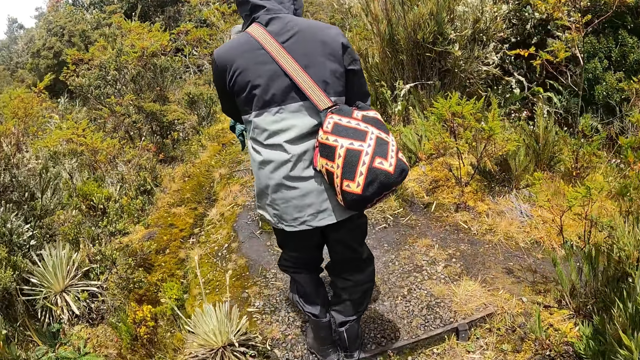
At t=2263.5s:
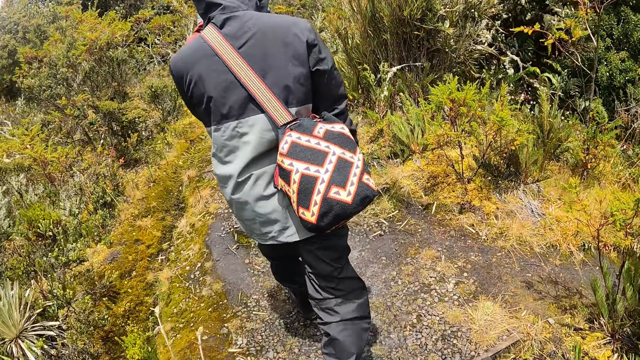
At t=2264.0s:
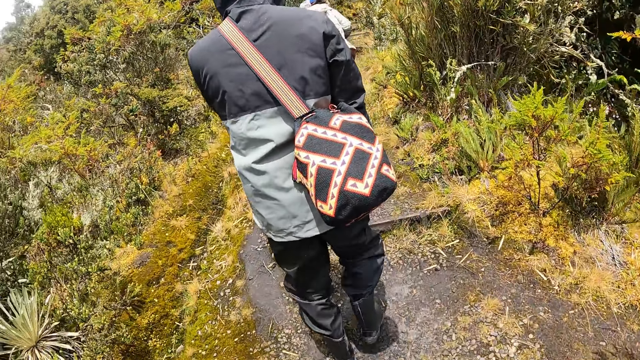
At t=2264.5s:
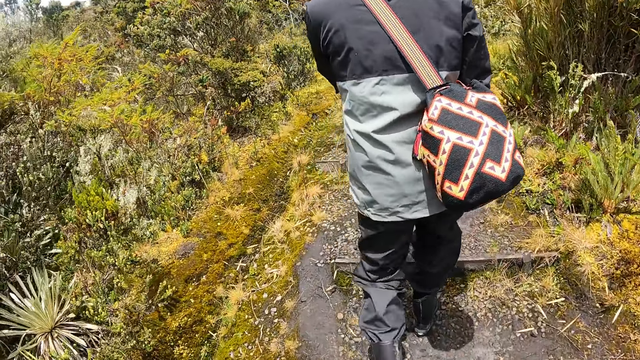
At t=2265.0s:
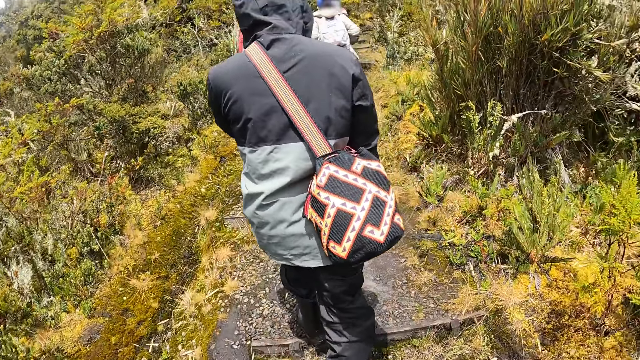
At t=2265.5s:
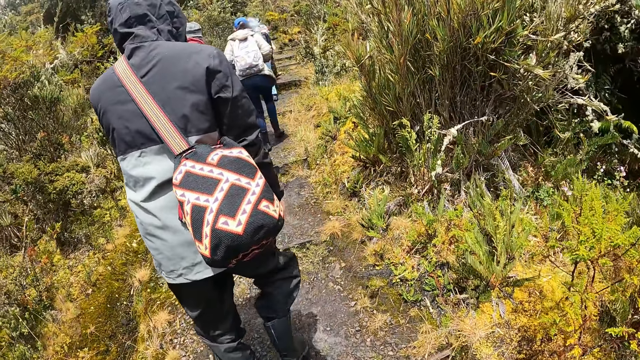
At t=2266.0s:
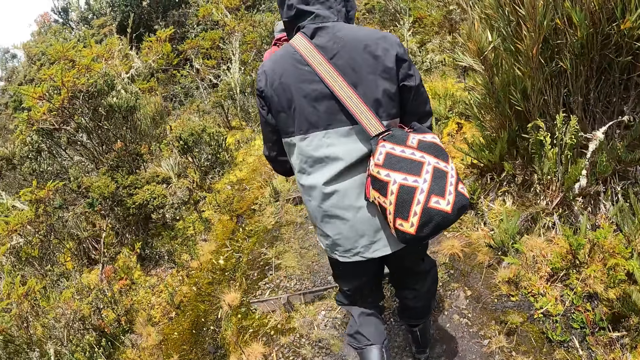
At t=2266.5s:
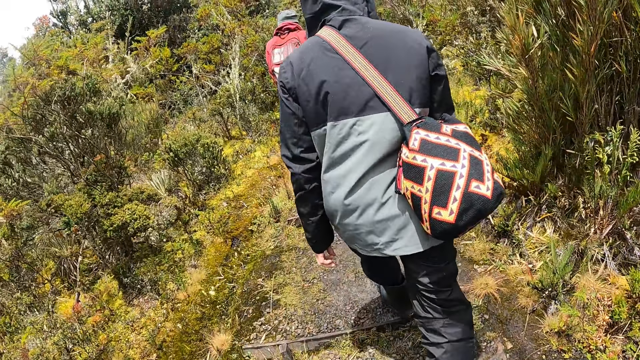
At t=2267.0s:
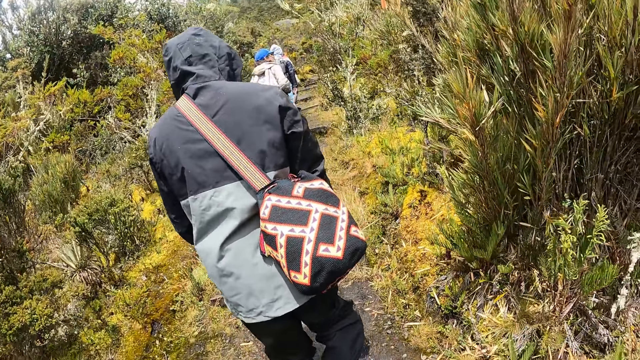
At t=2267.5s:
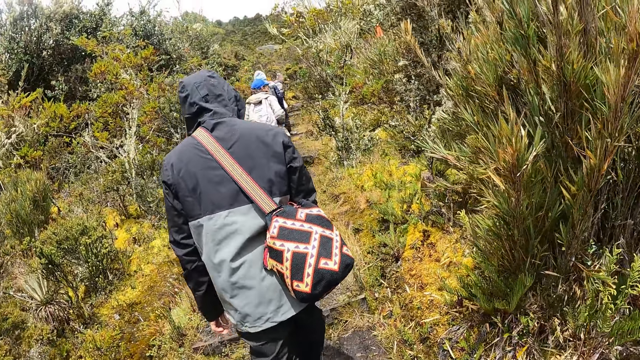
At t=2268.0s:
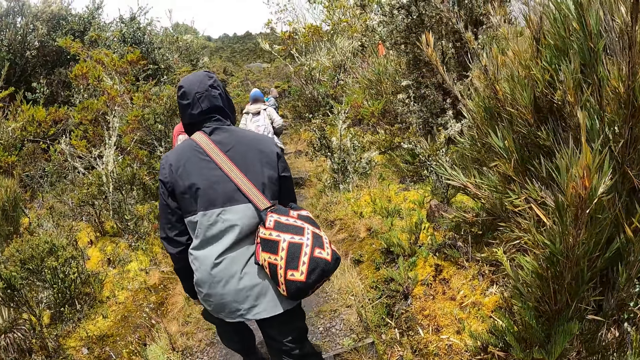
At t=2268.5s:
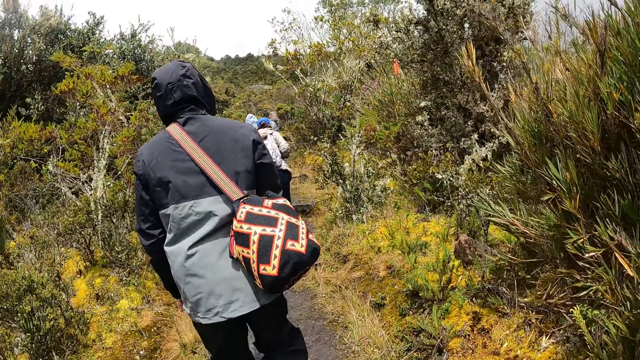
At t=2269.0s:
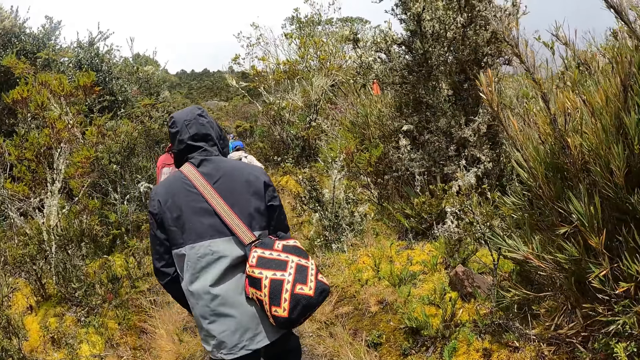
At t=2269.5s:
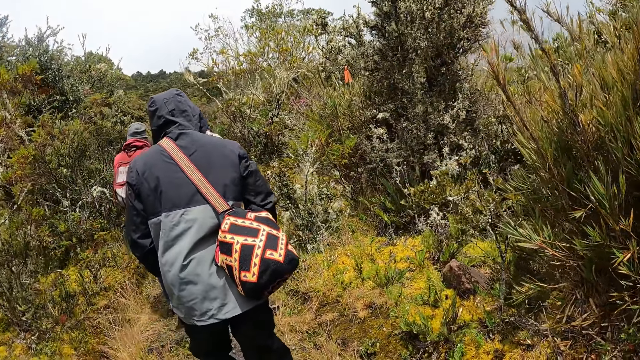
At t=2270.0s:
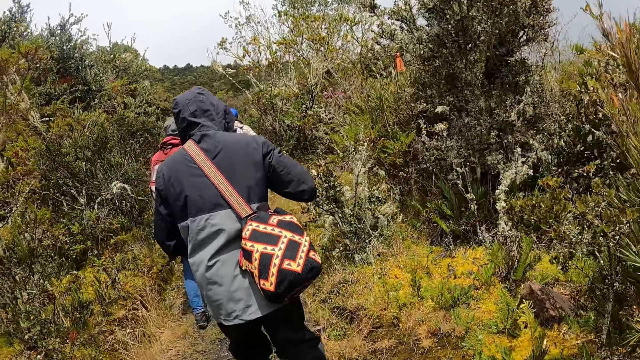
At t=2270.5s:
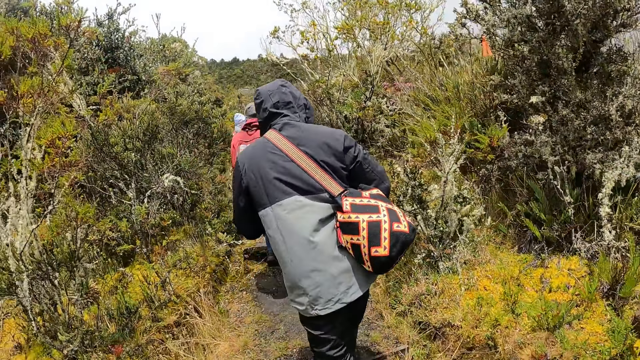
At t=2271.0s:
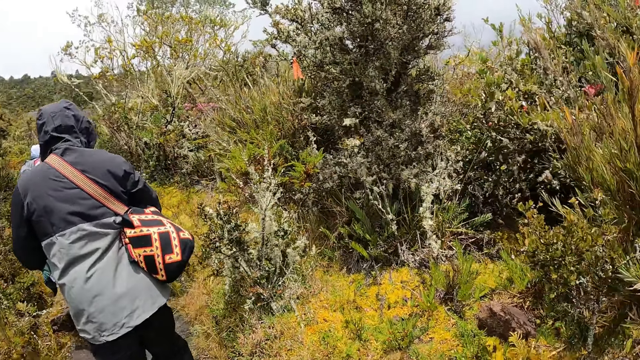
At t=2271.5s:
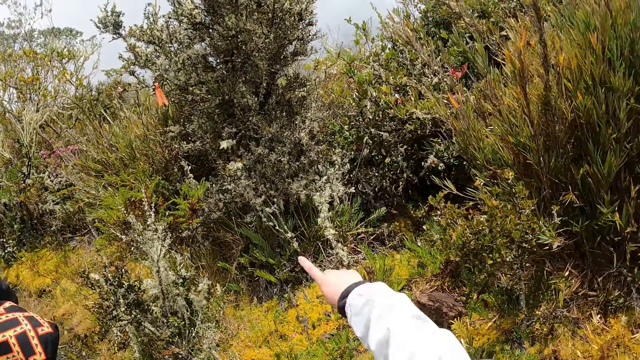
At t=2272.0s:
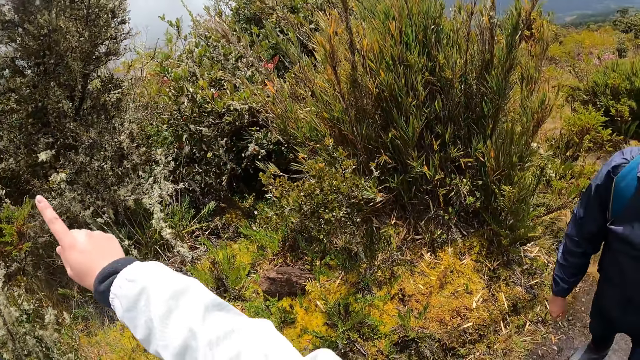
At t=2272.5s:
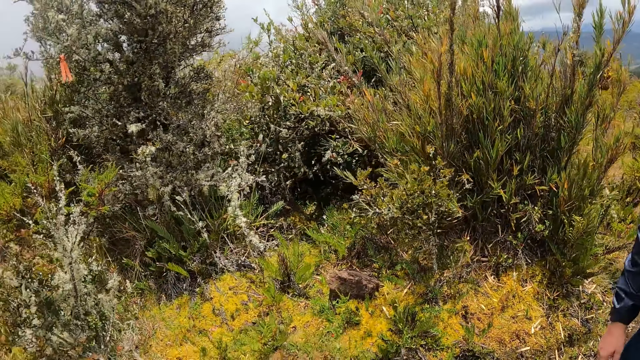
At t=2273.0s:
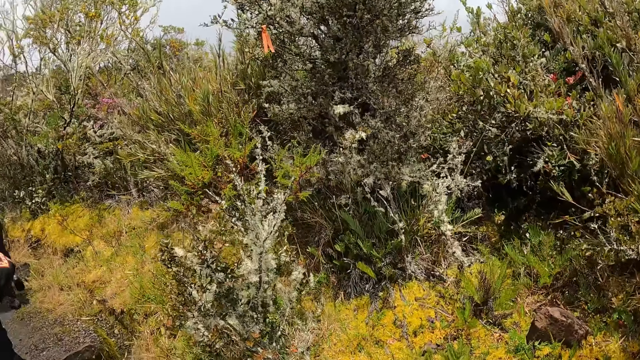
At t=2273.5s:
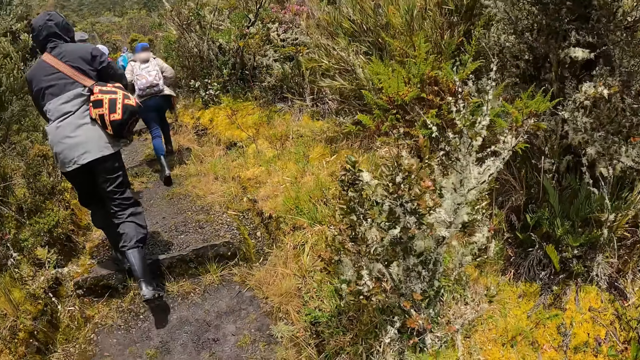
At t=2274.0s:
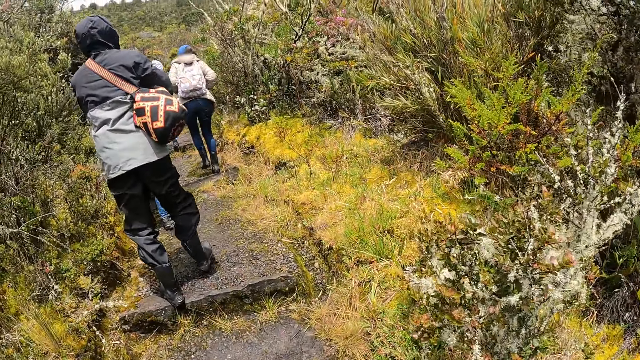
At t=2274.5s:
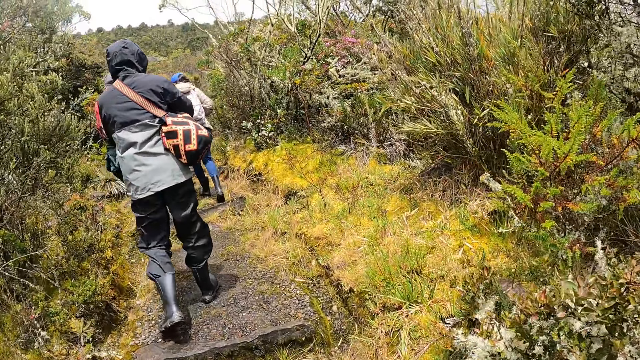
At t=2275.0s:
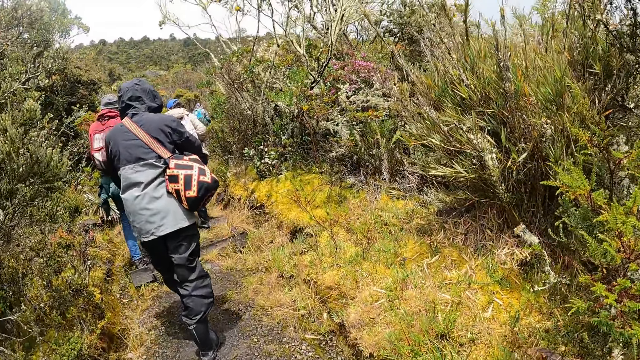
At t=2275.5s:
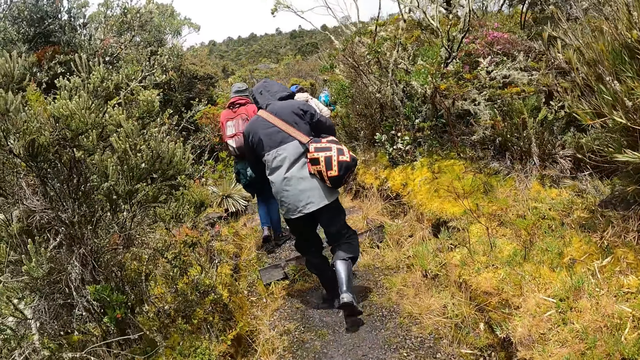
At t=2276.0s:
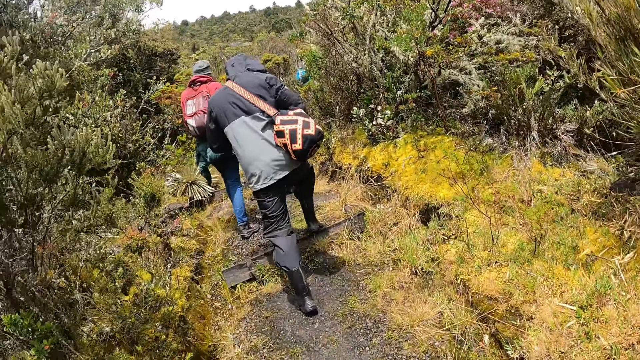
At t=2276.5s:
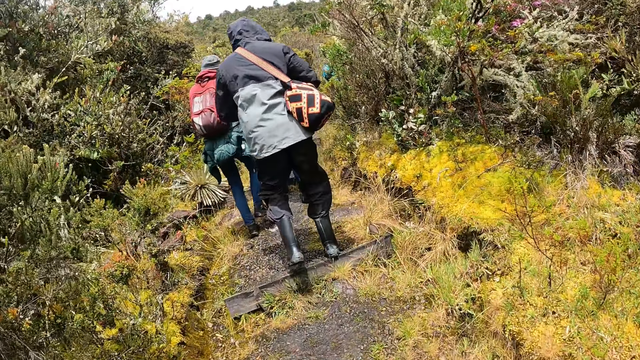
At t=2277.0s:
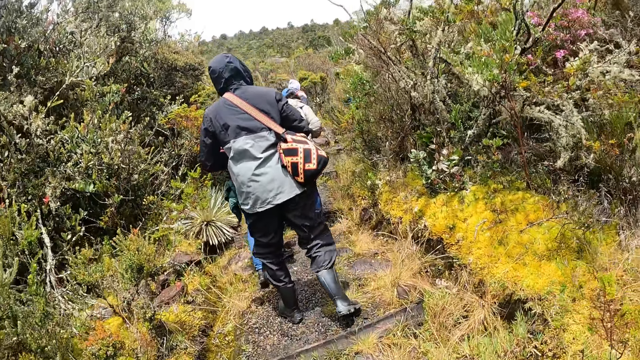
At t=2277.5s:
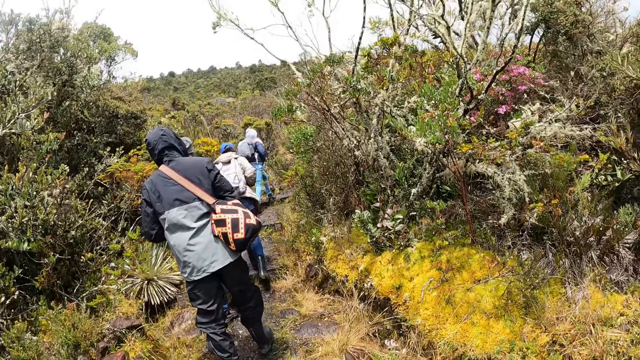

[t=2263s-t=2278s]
The camera wearer walks uphill. She points her right hand at a plant. She looks at something. She walks uphill.

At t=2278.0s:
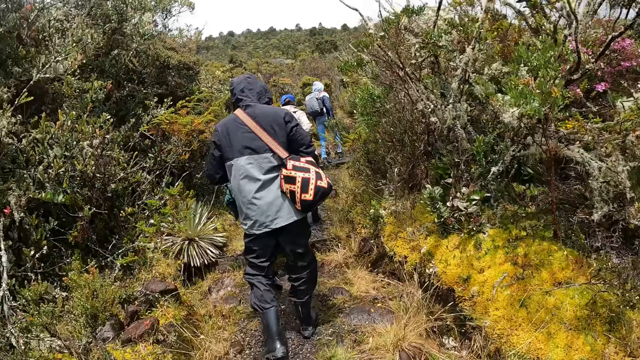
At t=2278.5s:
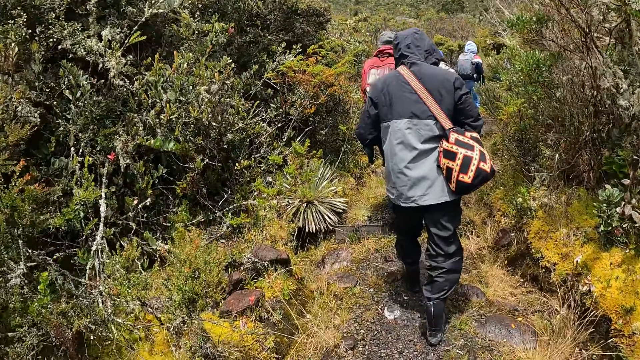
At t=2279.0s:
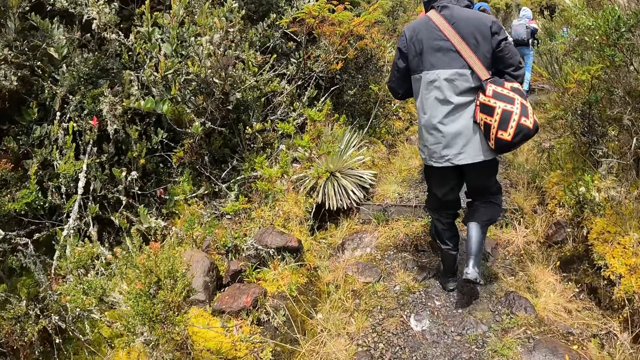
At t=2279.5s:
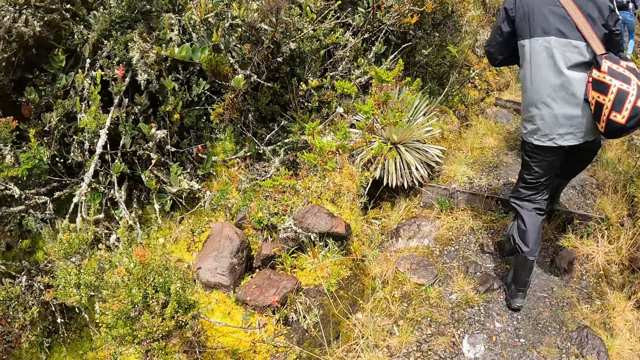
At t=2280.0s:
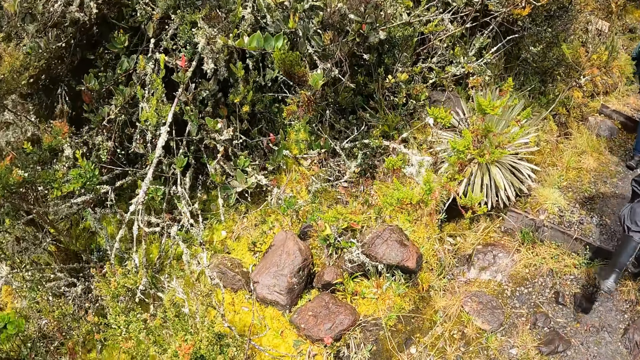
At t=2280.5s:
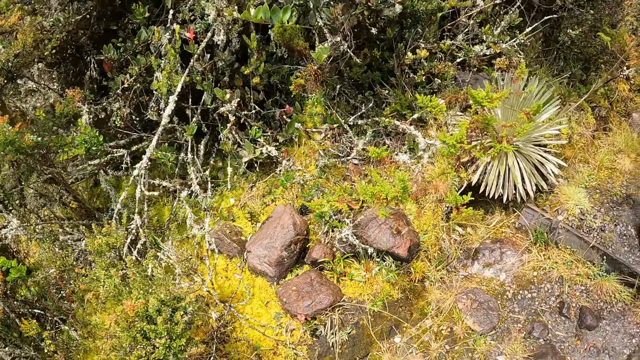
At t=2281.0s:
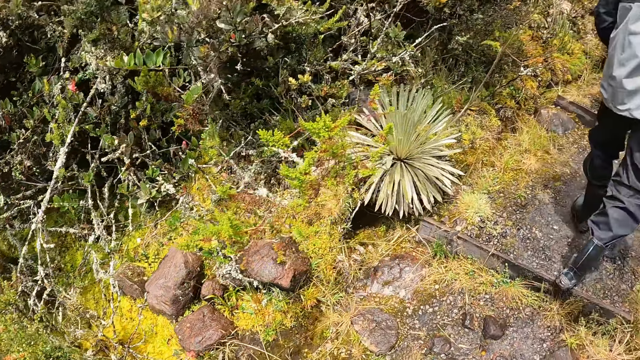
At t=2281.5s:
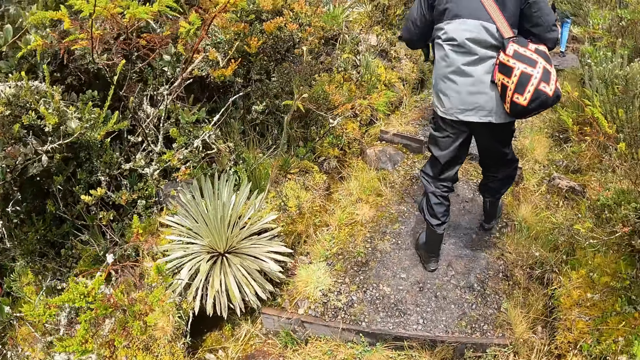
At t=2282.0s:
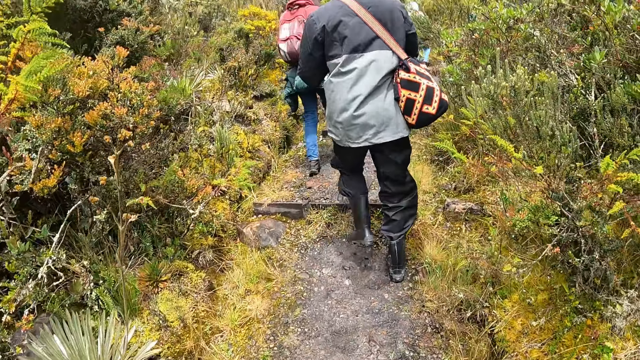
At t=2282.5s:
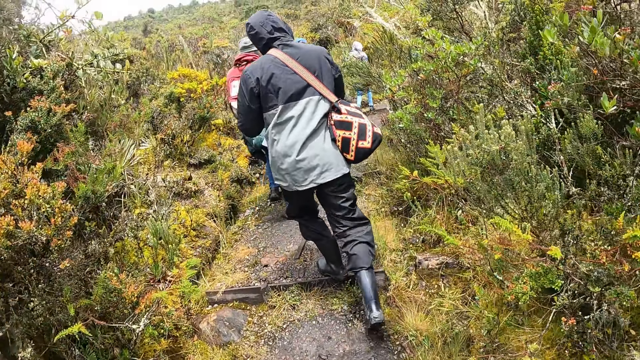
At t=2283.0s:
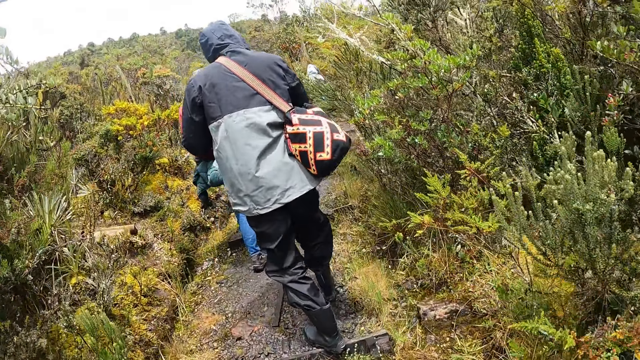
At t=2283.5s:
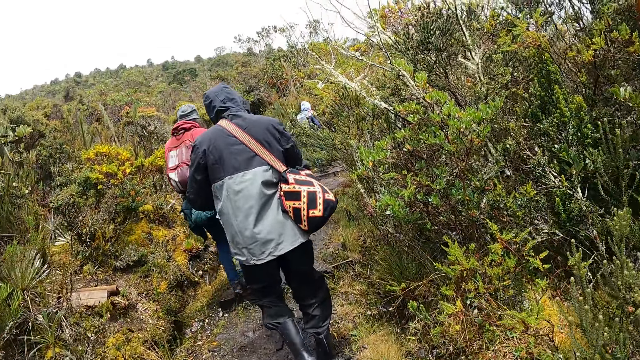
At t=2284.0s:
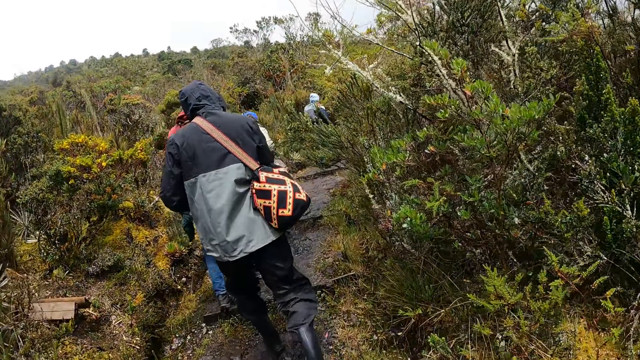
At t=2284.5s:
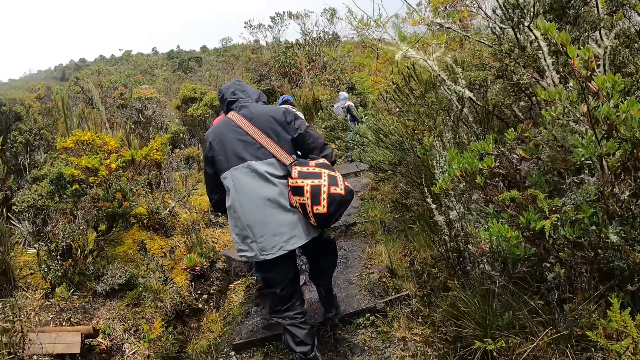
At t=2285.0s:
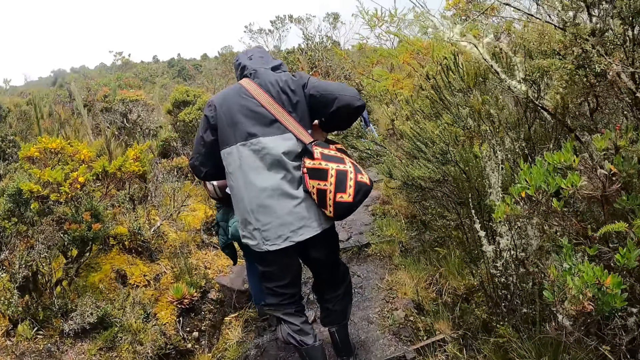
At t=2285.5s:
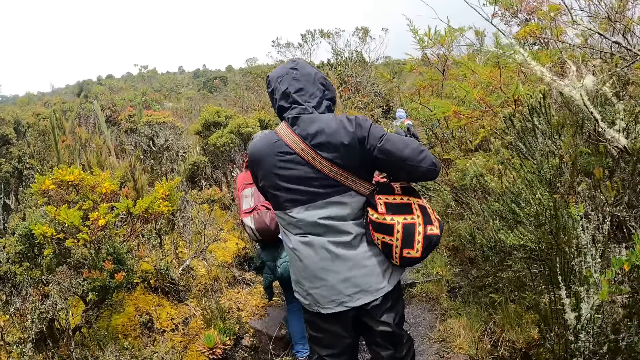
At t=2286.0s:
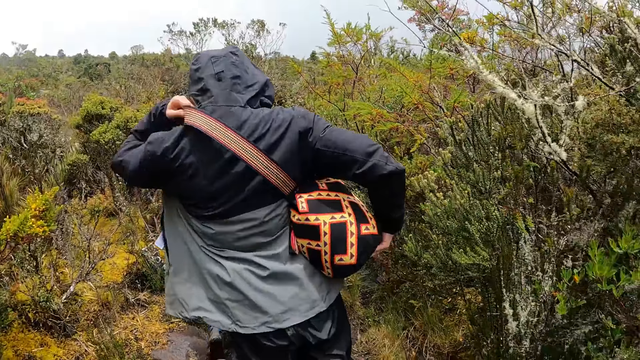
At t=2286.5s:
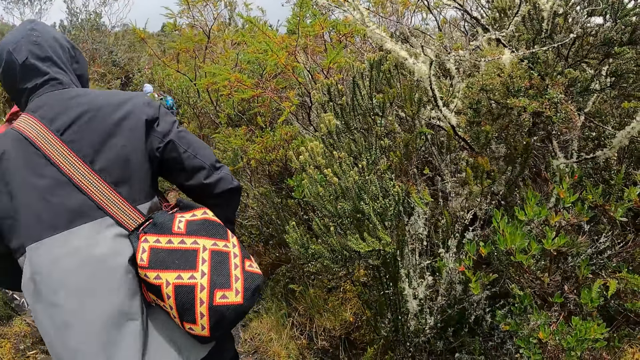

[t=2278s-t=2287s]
The camera wearer looks at the bushes. A man walks uphill. The man adjusts his bag with both hands and pulls his bag.
